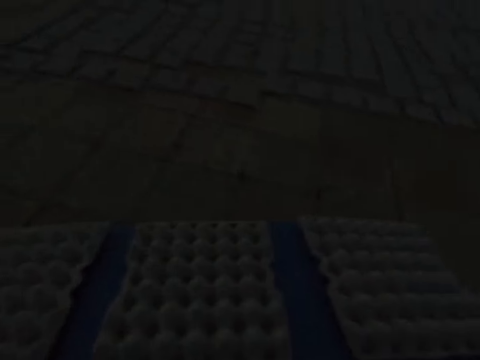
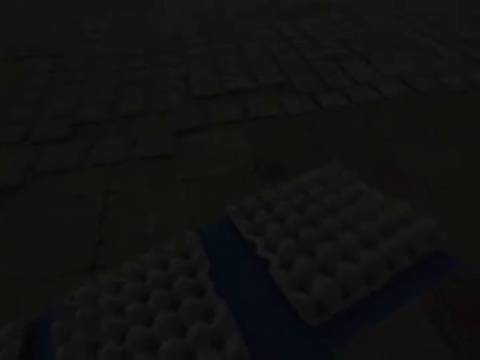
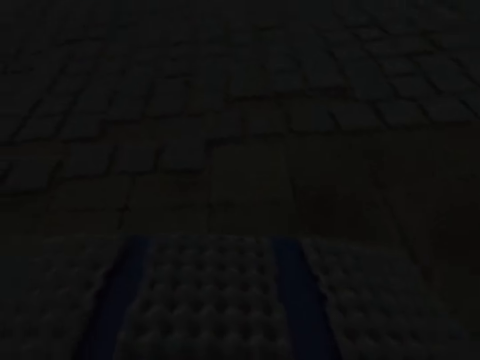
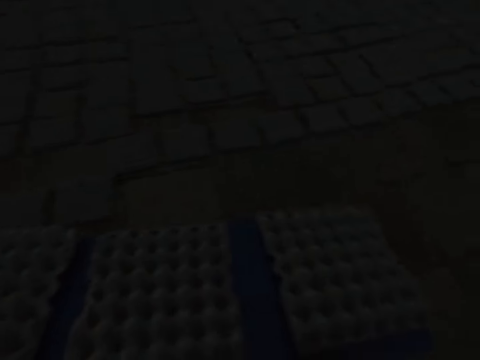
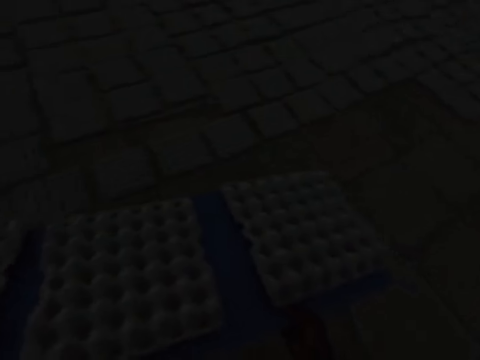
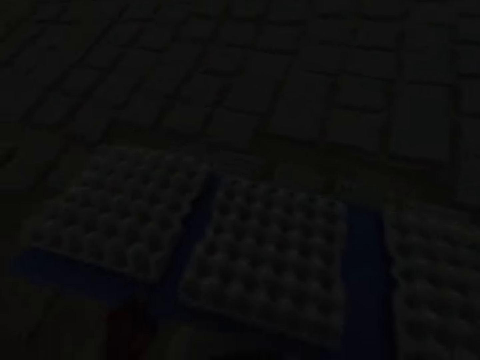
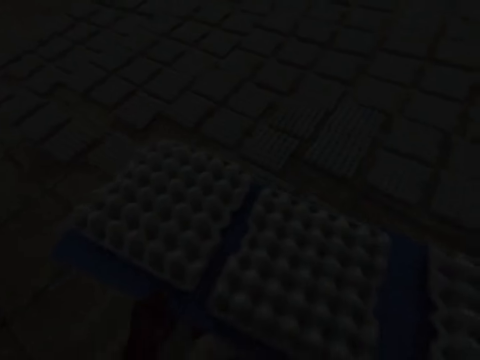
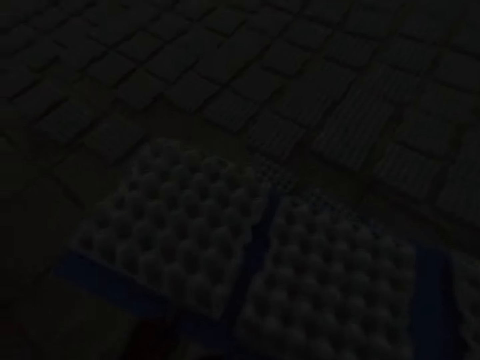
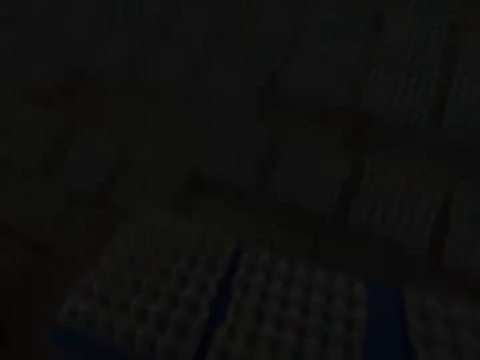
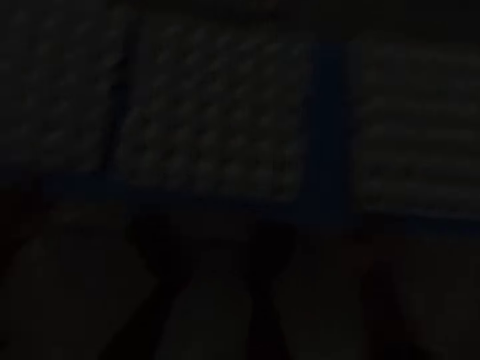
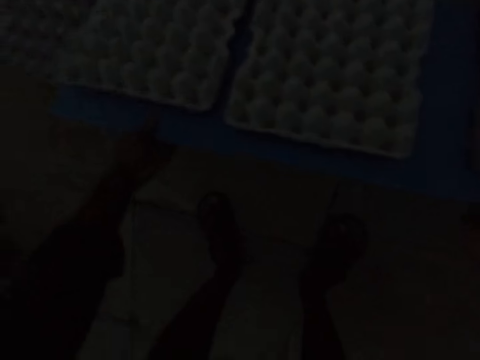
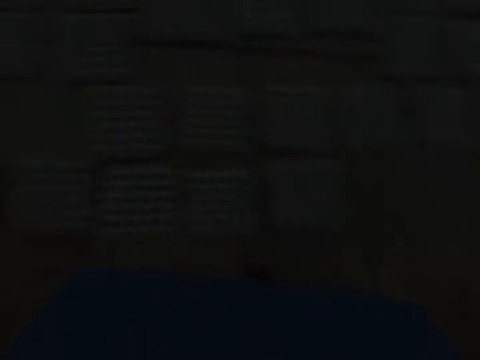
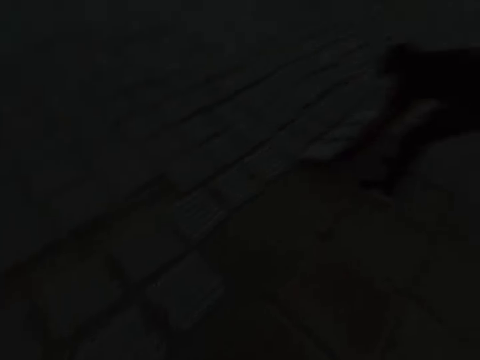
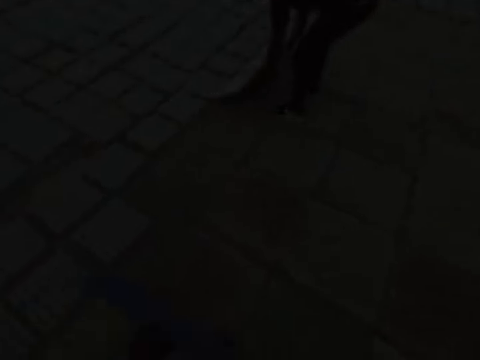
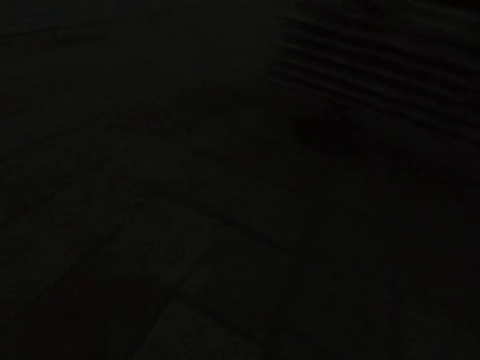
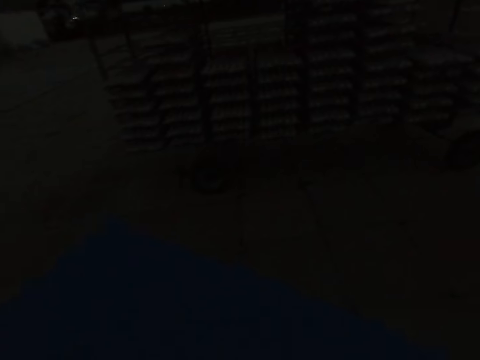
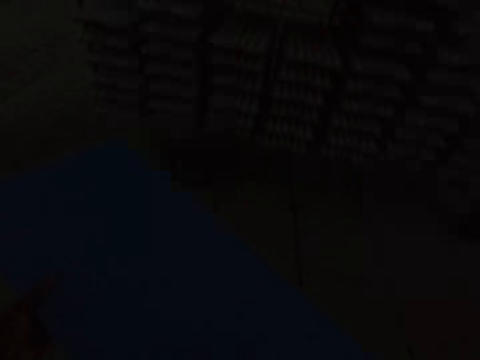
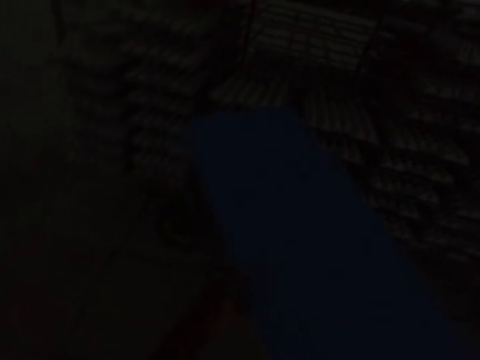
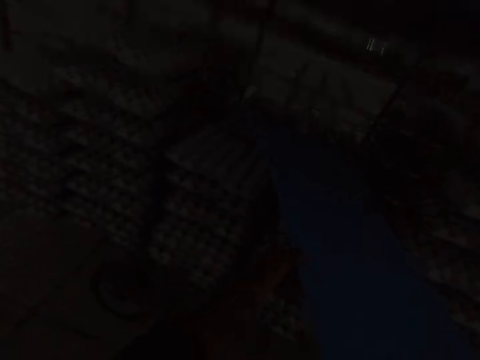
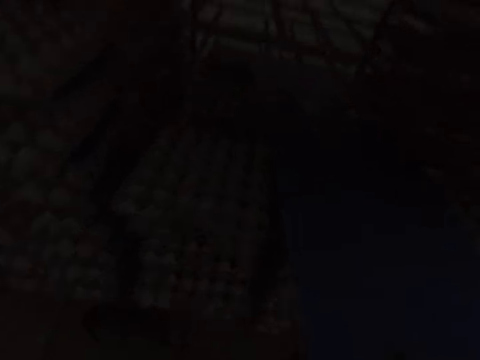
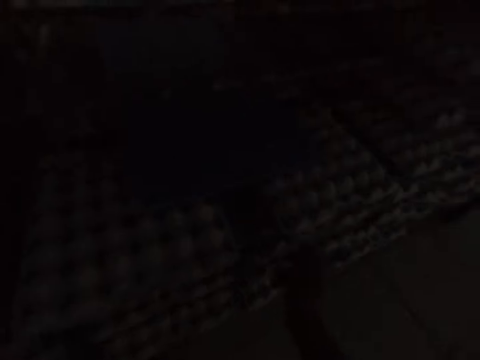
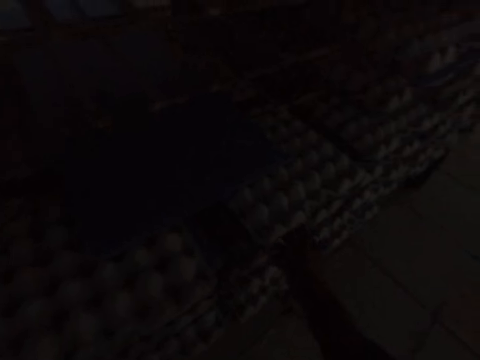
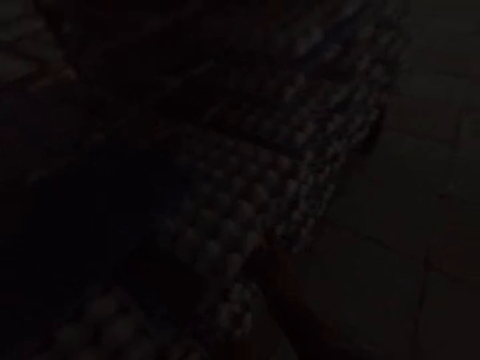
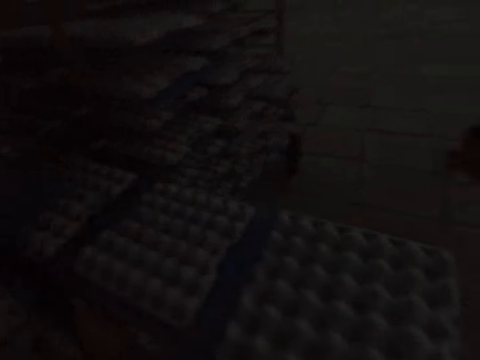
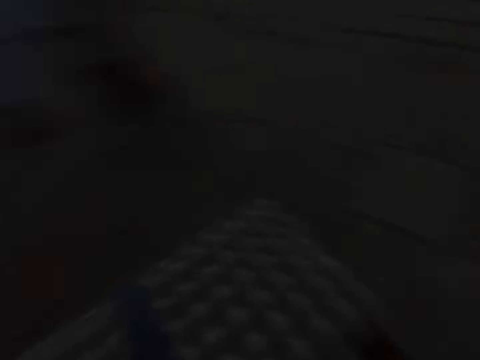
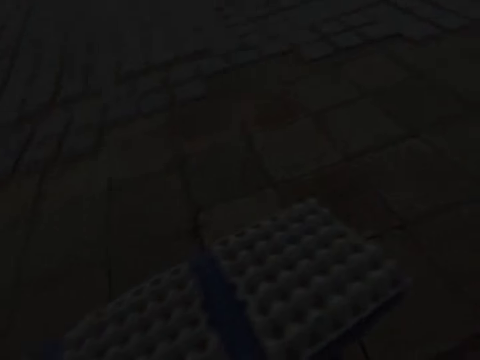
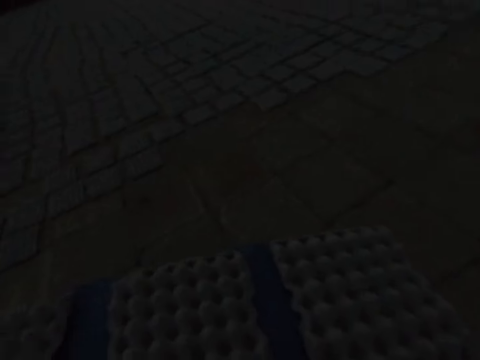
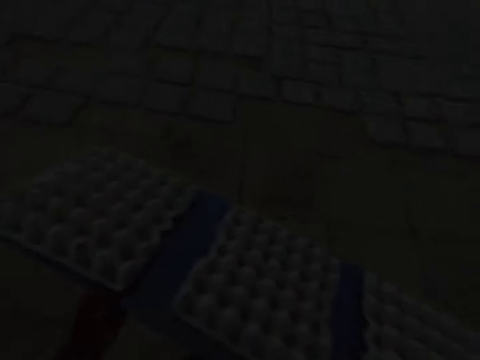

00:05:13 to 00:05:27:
The camera wearer drops the egg trays on the ground from the board in both hands. A man drops egg trays on the ground from a board in his hands. The camera wearer puts the board into the shelf trolley with both hands. He pulls out a board of egg trays from the shelf trolley with his right hand.

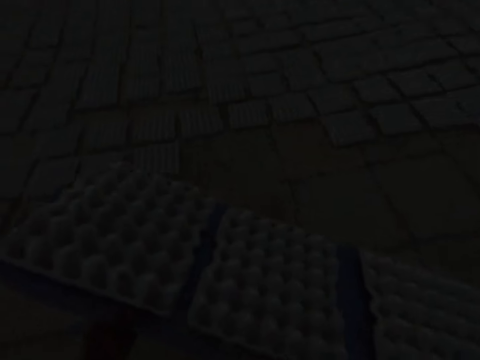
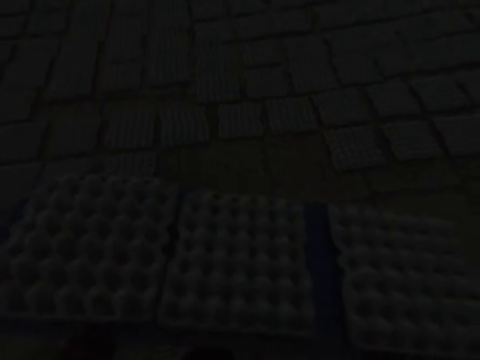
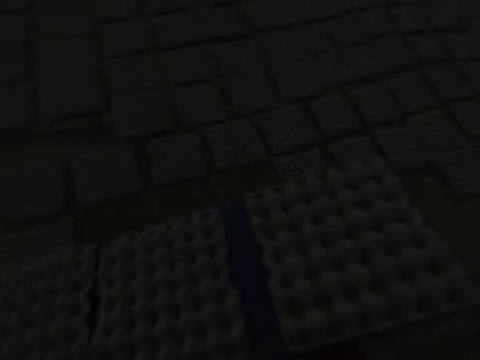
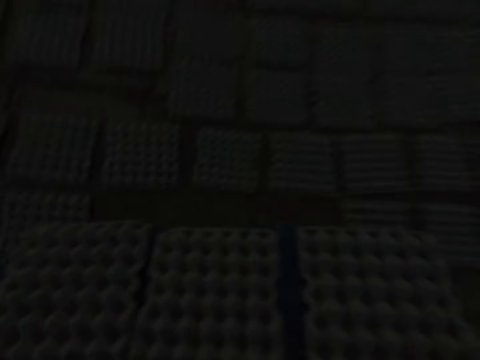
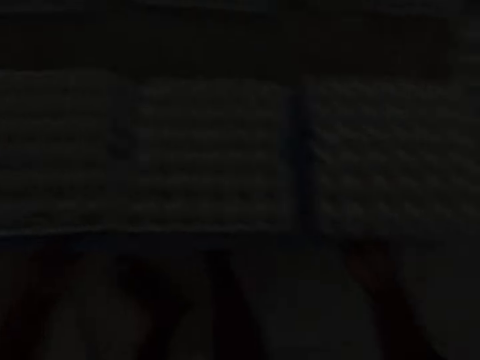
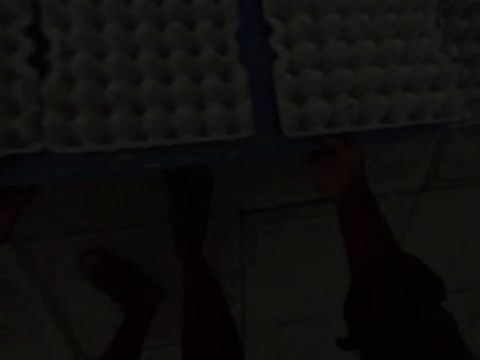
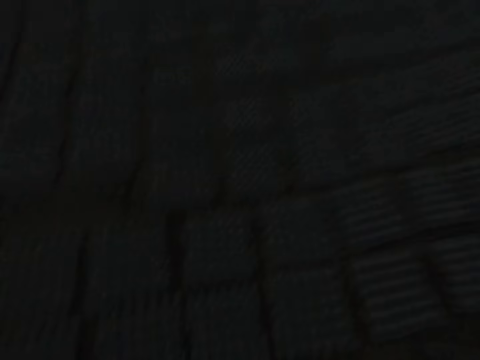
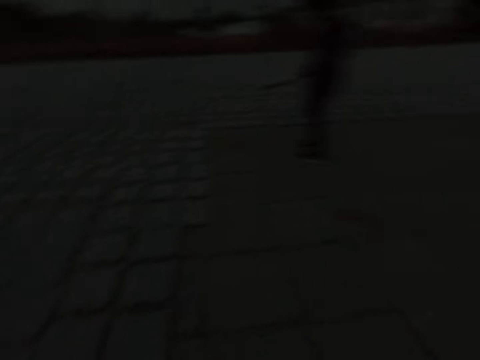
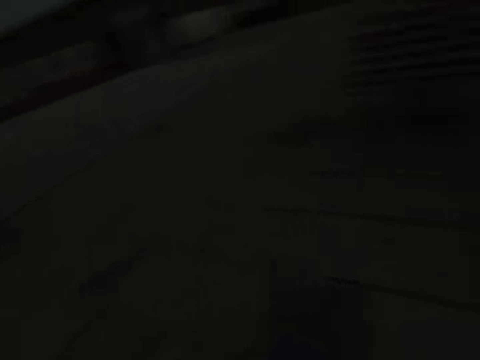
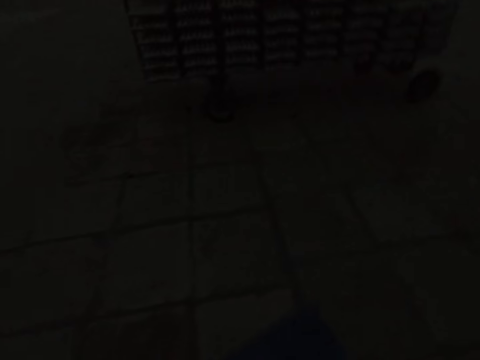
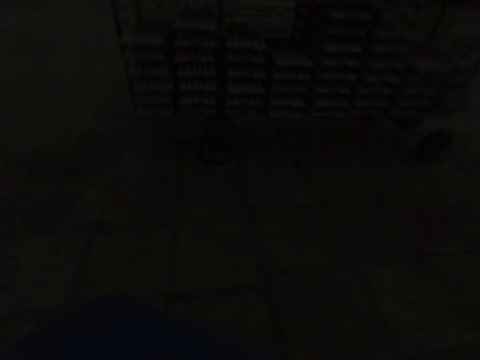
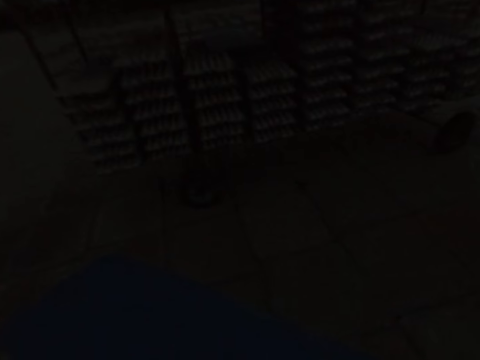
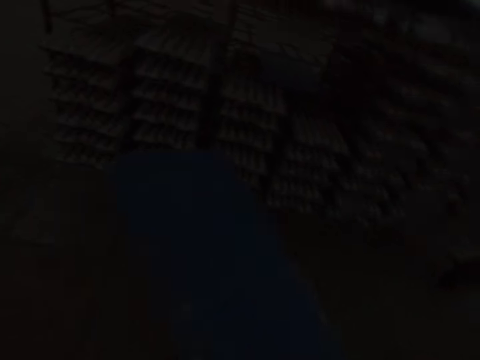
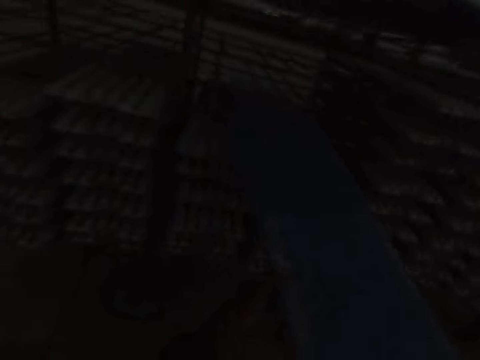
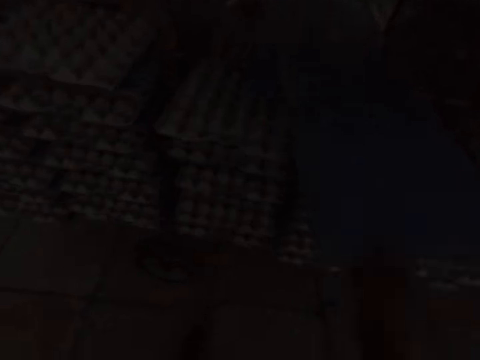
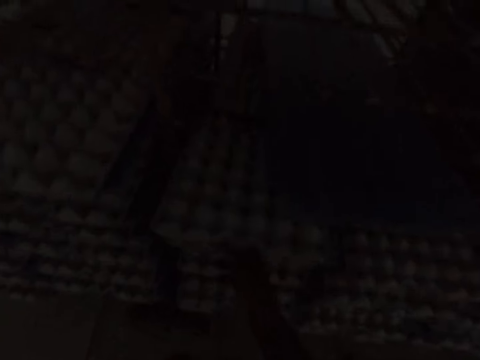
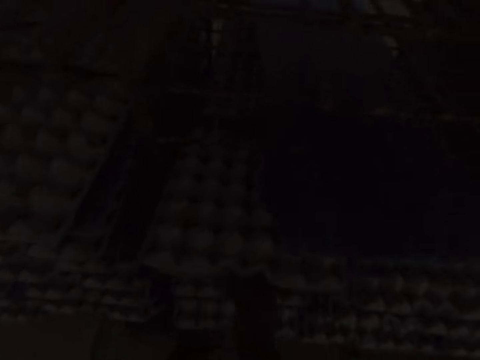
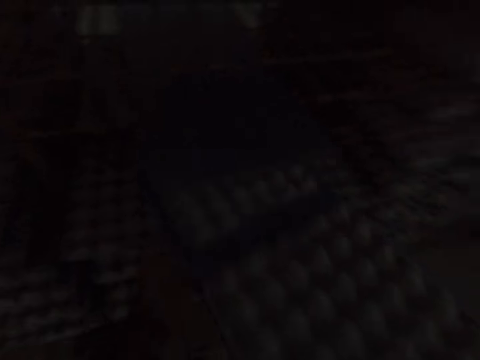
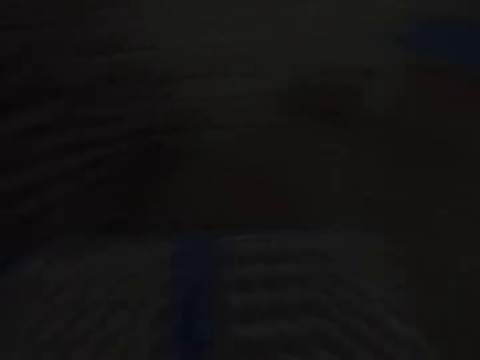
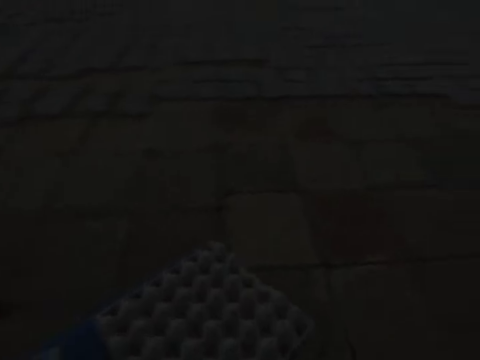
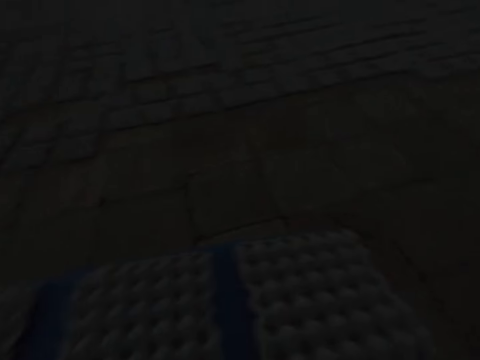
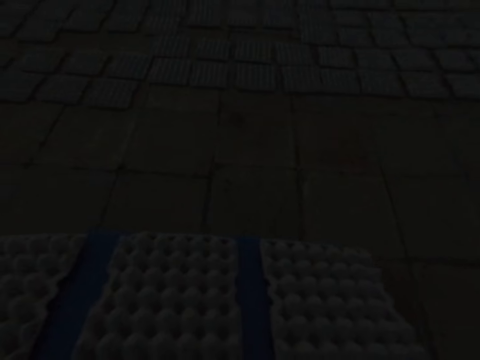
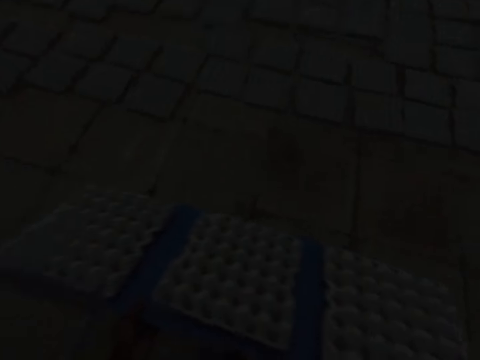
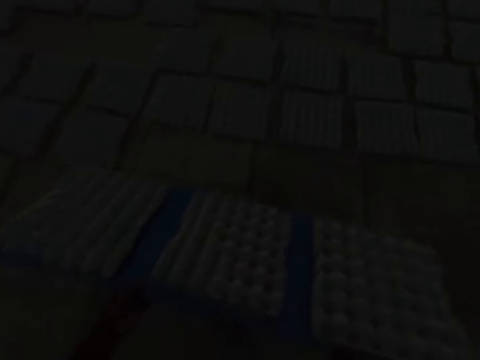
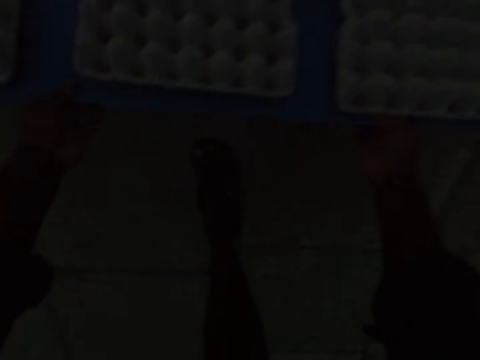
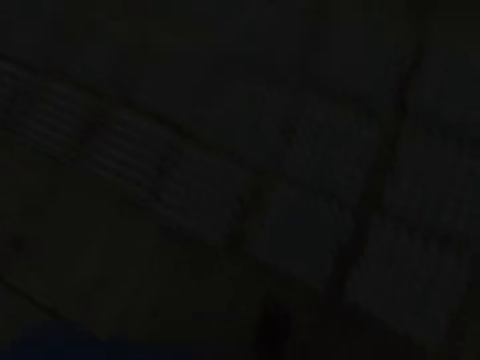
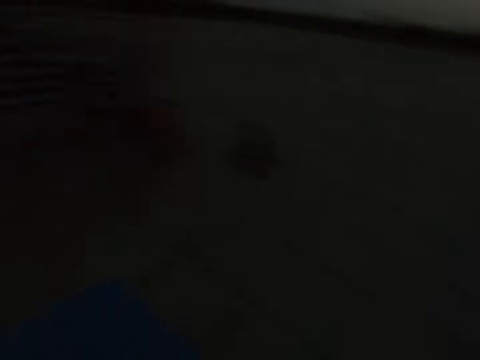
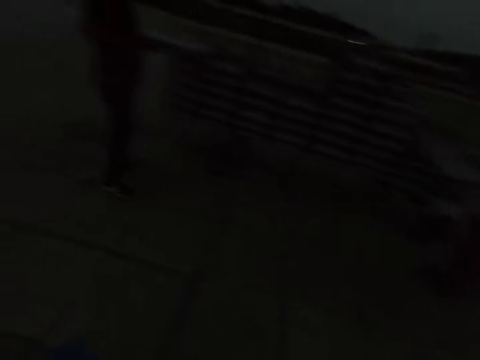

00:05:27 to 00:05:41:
The camera wearer drops the egg trays on the ground from the board in both hands. He puts the board into the shelf trolley with his right hand. He pulls out a board of egg trays from the shelf trolley with his right hand. He drops the egg trays on the ground from the board in both hands.
